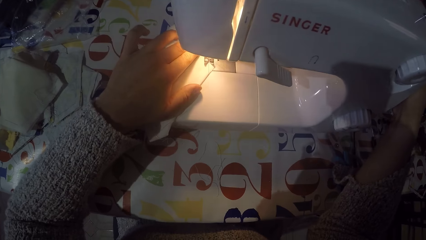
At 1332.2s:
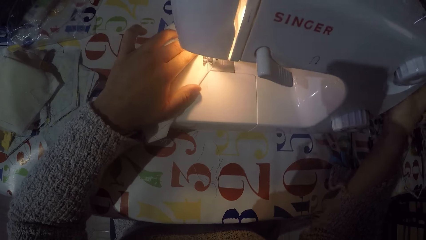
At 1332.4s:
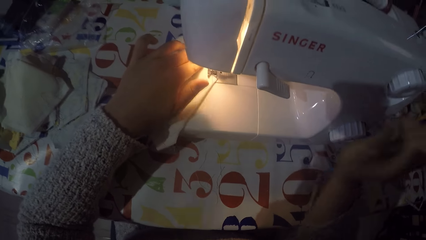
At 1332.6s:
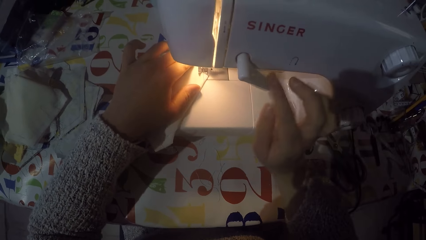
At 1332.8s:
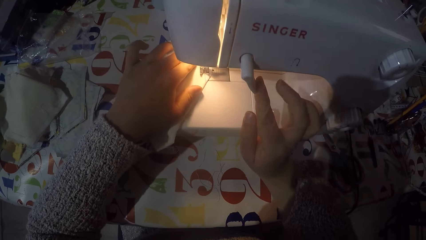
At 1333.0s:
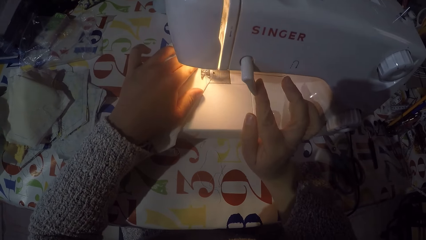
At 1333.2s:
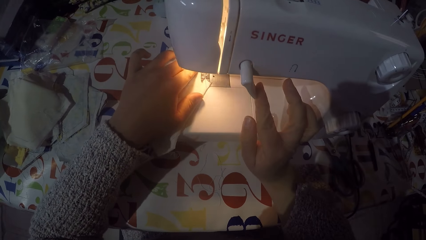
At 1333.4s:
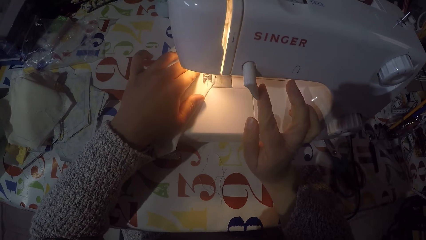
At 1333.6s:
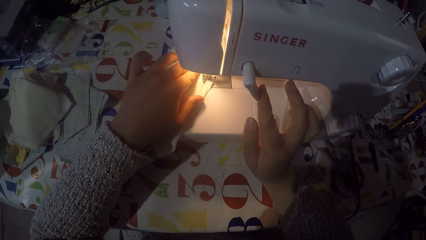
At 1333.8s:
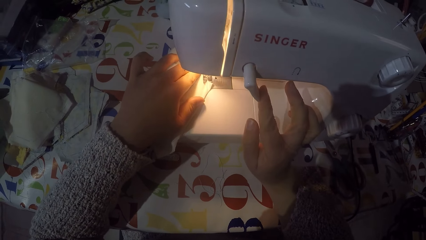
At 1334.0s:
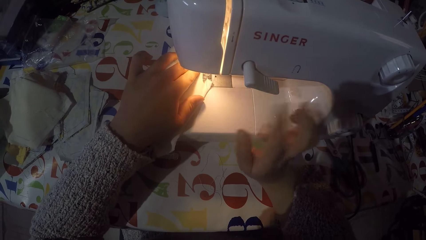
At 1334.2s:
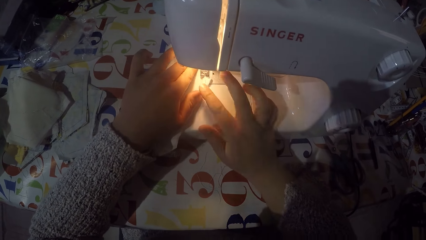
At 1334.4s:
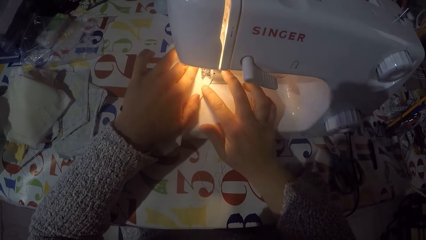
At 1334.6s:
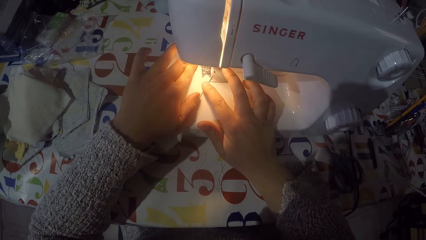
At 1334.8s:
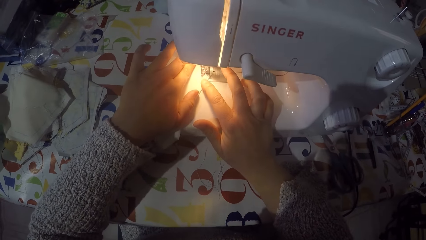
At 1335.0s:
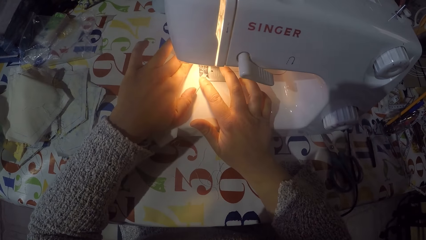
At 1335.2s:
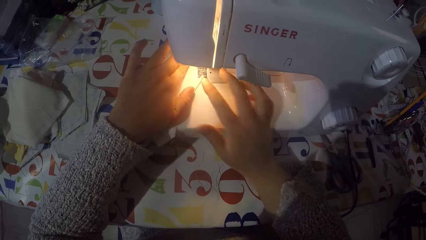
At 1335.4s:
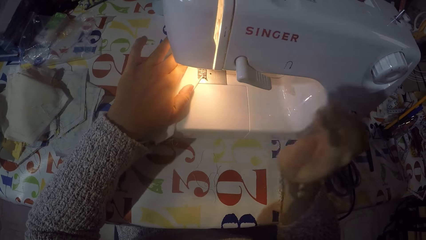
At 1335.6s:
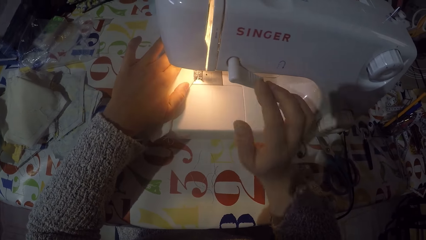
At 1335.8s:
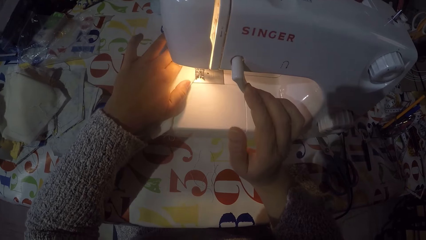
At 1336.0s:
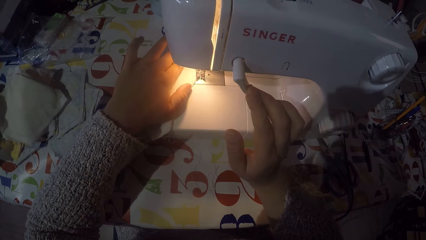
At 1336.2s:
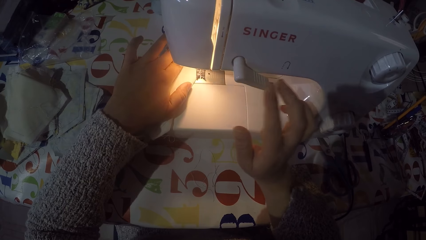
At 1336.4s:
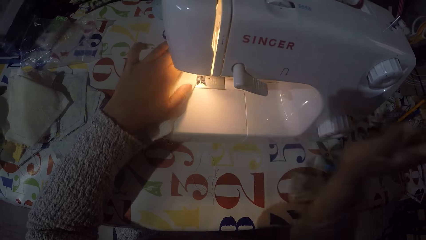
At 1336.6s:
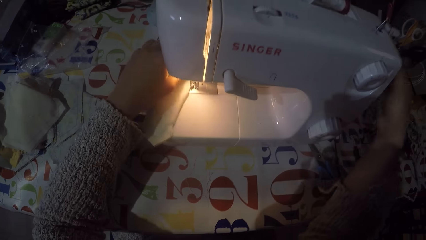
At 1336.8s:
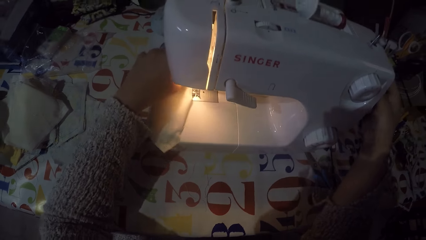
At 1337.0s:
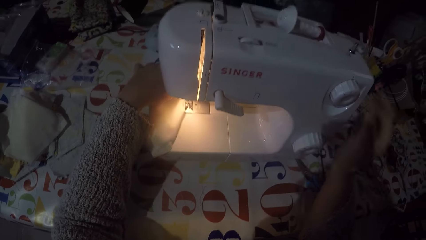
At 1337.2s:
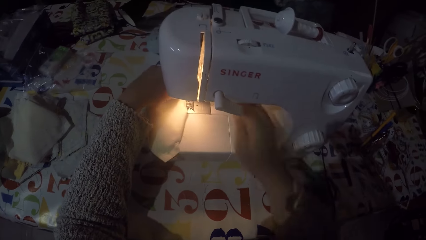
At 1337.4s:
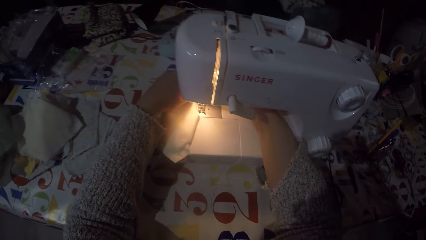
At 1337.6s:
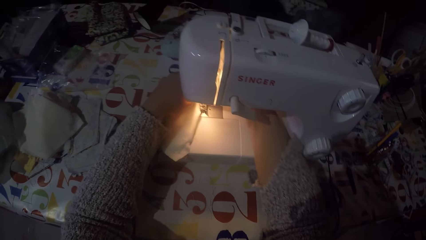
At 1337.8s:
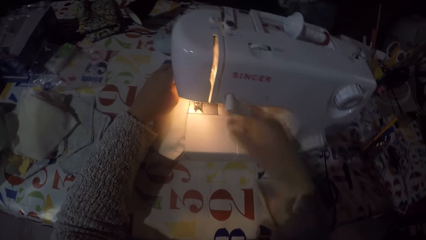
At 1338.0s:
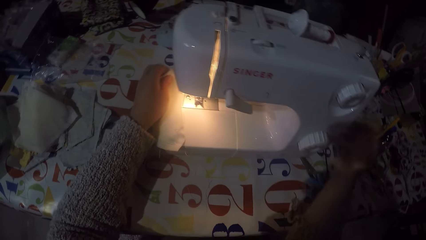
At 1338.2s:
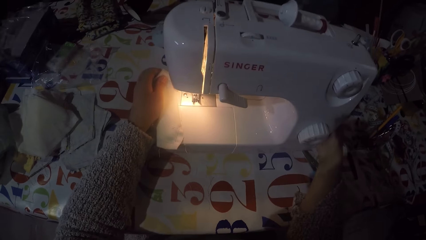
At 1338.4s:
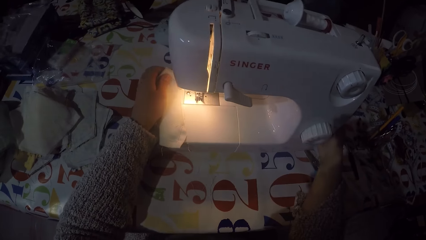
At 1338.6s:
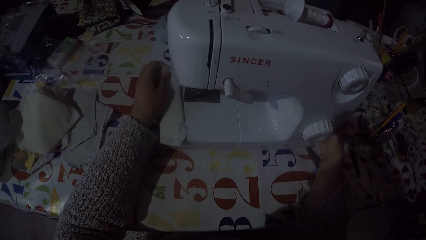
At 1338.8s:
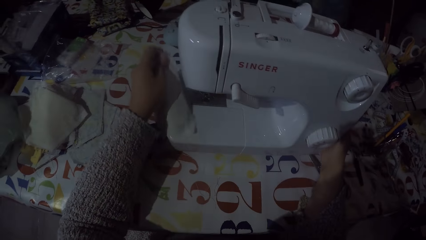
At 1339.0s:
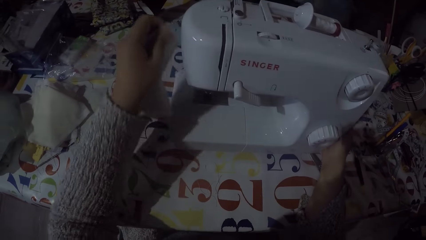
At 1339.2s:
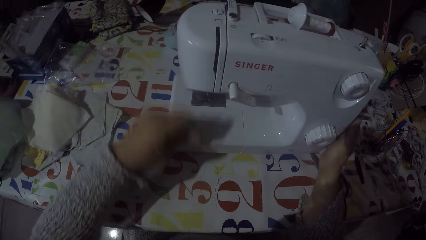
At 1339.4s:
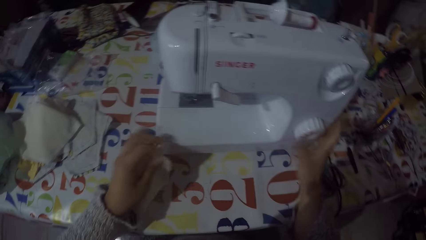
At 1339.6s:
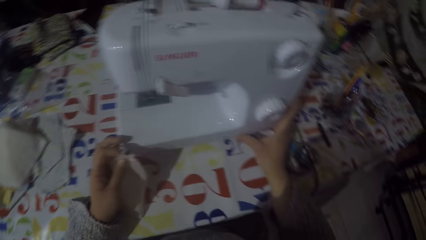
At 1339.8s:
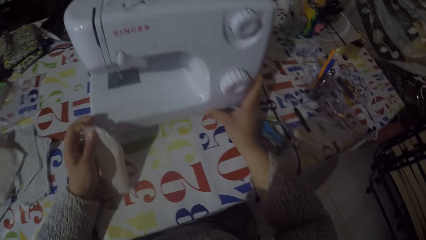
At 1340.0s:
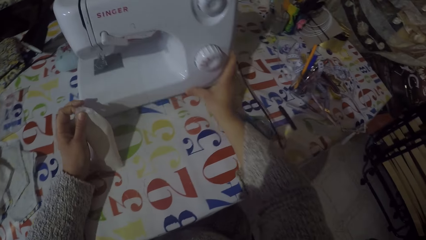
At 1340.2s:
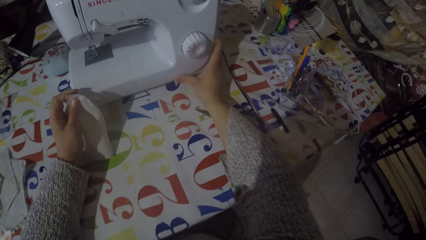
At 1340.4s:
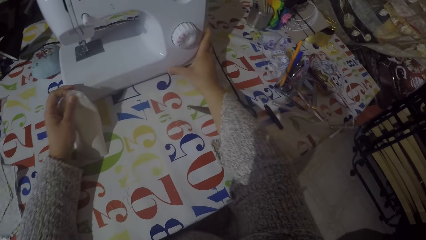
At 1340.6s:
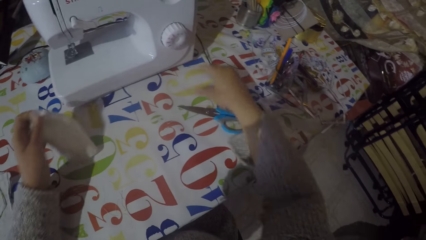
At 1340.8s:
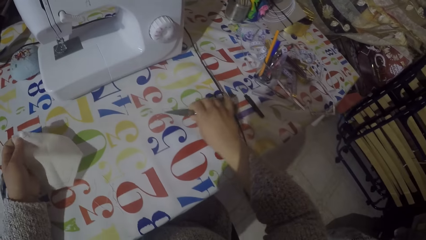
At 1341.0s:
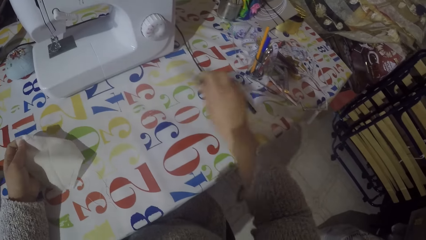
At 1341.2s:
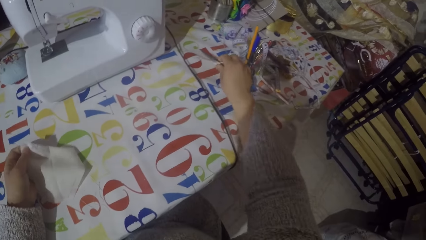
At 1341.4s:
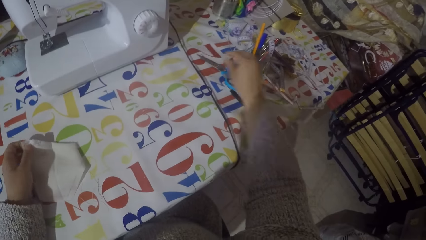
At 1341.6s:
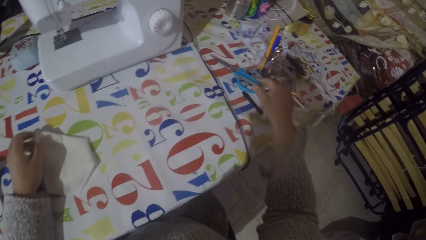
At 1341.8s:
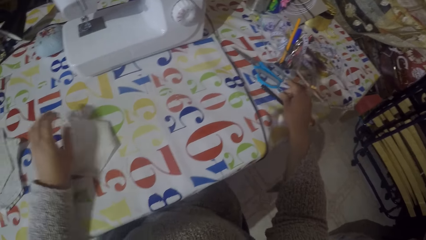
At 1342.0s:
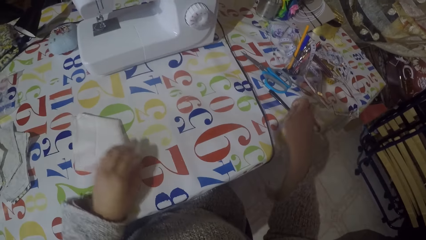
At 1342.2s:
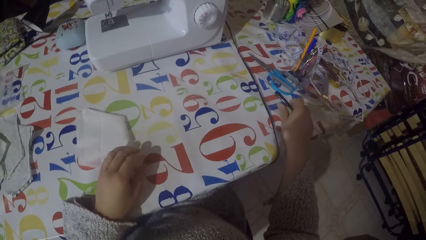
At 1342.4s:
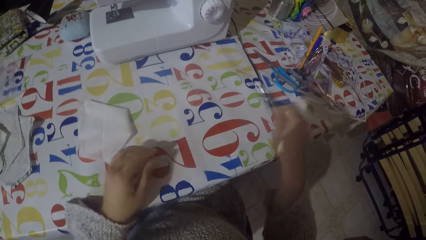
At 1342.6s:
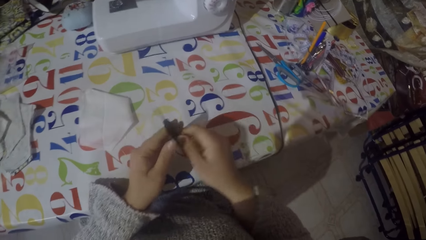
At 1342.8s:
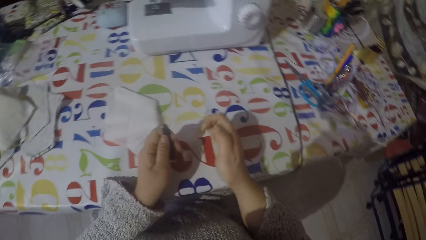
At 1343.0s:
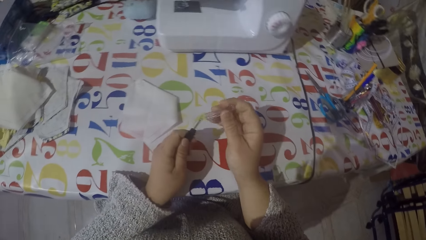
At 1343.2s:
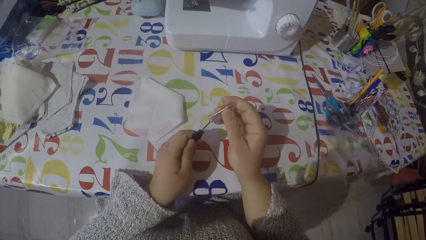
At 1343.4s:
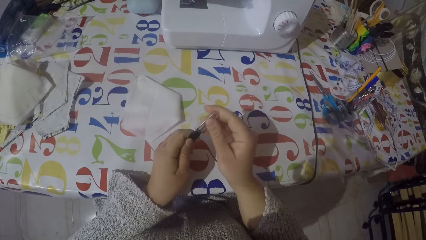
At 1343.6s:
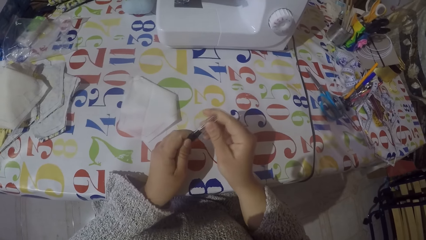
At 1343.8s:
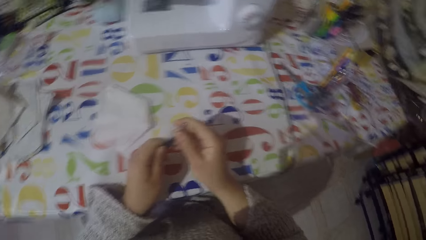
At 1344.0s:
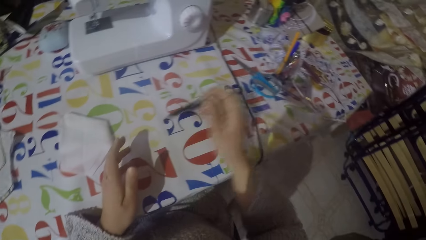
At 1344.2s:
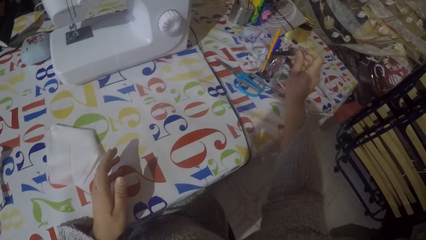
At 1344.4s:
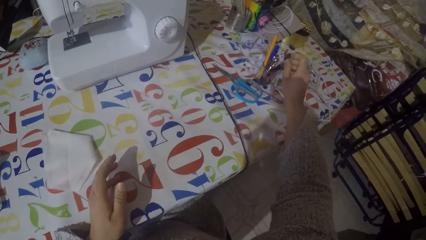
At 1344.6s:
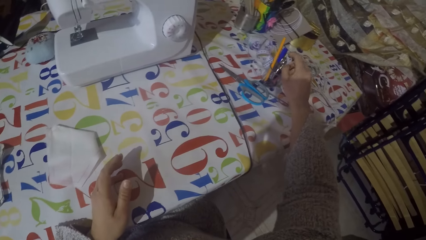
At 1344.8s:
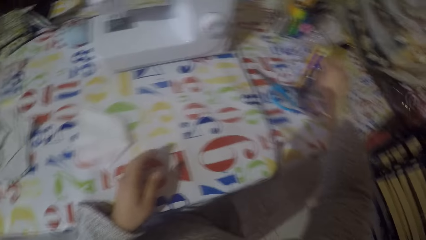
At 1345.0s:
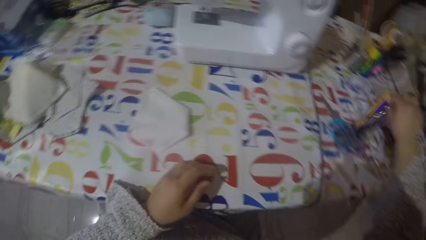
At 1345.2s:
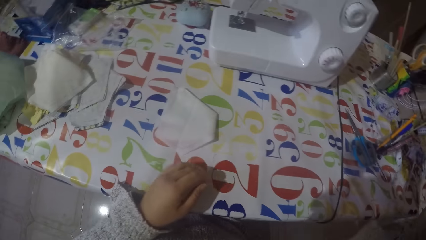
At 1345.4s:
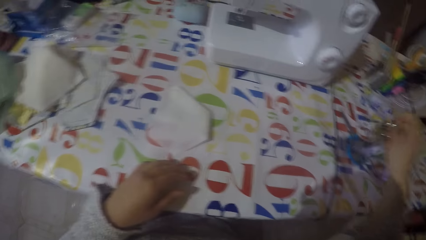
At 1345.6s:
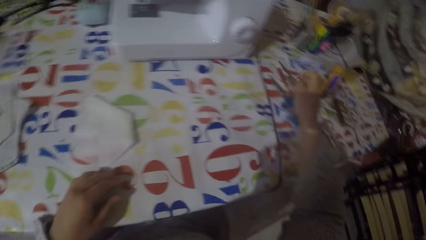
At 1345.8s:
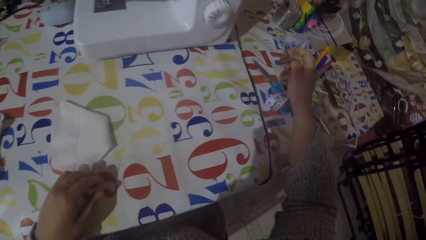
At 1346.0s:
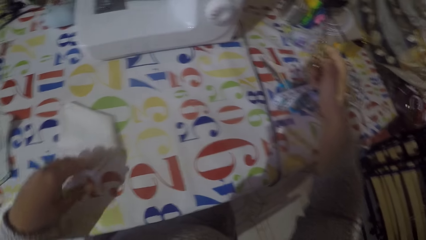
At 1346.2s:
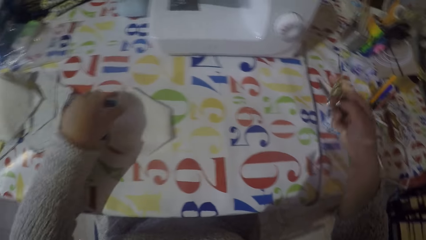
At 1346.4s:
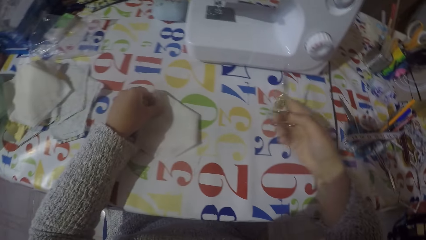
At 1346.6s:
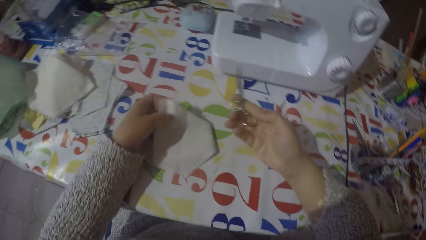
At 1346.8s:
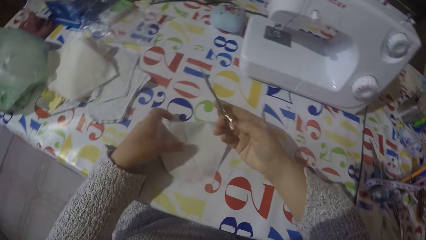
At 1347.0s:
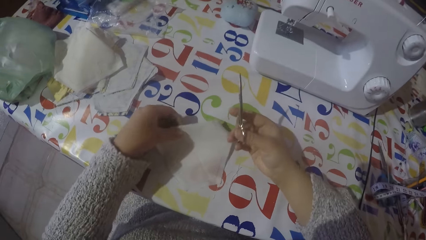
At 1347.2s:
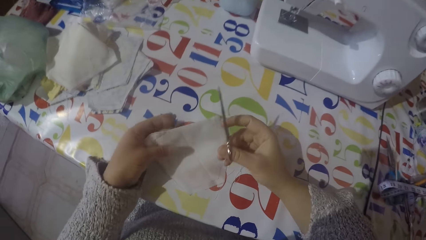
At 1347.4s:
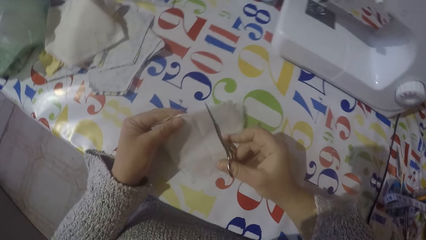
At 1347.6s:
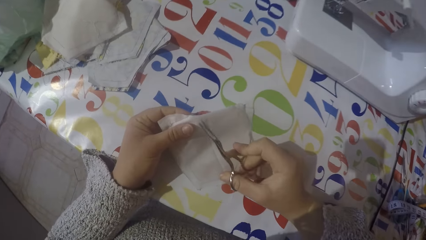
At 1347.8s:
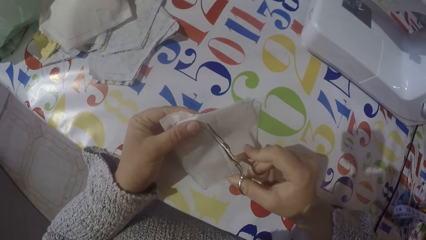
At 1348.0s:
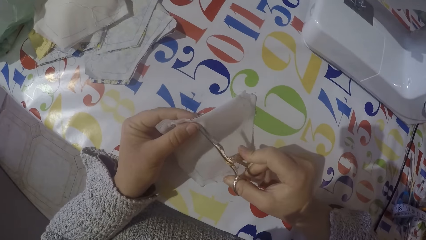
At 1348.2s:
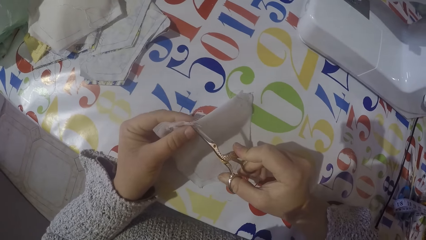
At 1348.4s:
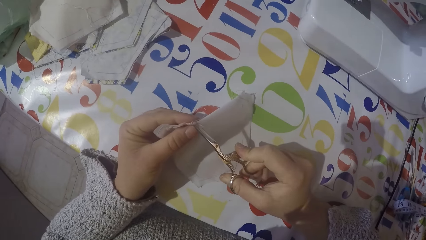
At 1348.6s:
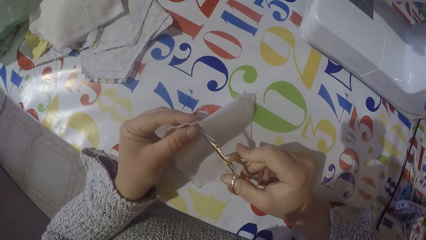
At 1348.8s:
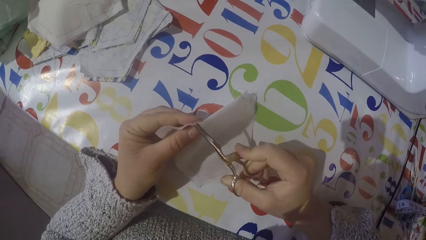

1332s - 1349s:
The camera wearer touches the hand wheel with his right hand. He sews a piece of cloth. He pushes the thread take-up lever down with his right hand. He sews the piece of cloth and pushes the thread take-up lever down with his right hand. He touches the hand wheel with his right hand. He removes the piece of cloth from the sewing machine. He switches off the sewing machine with his right hand. He cuts the sewing thread. He pushes the sewing machine on the table with both hands. He moves the pair of scissors on the table. He picks up the scissors with his right hand. He puts the scissors on the table. He picks up the latch hook tool cap. He picks up the latch hook tool with his right hand. He closes the latch hook tool with its needle cap. He puts the latch hook tool in a container with his right hand. He picks up another pair of scissors with his right hand. He picks up the piece of cloth. He holds the piece of cloth with his left hand.
